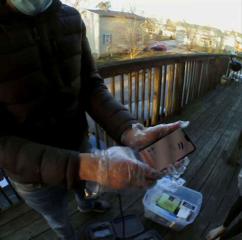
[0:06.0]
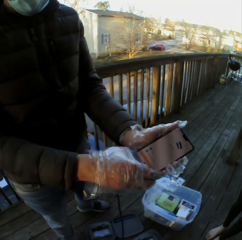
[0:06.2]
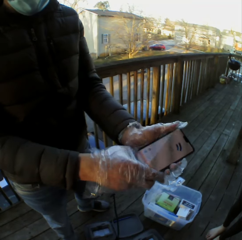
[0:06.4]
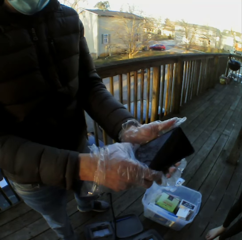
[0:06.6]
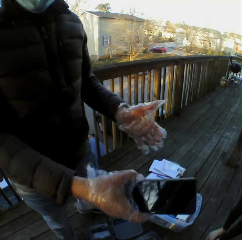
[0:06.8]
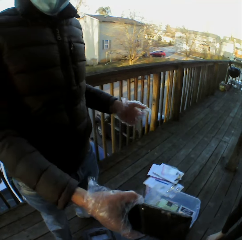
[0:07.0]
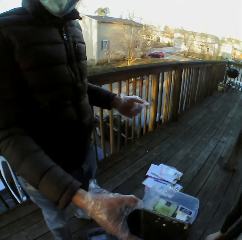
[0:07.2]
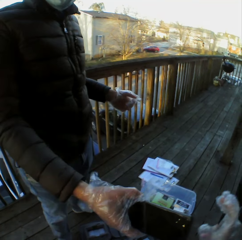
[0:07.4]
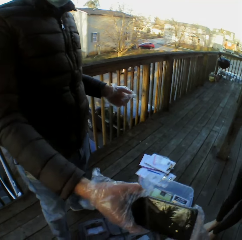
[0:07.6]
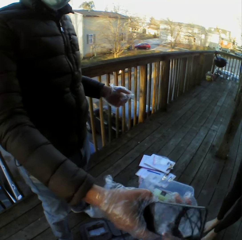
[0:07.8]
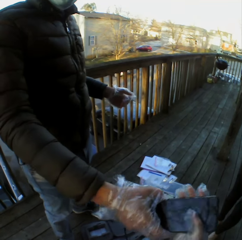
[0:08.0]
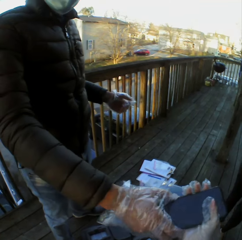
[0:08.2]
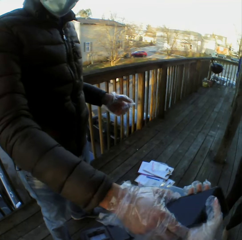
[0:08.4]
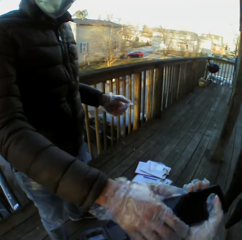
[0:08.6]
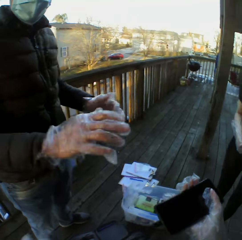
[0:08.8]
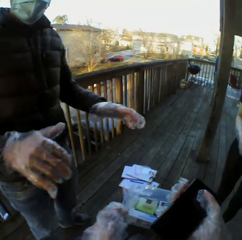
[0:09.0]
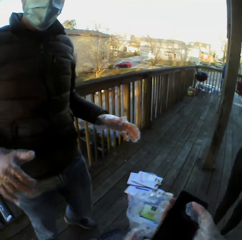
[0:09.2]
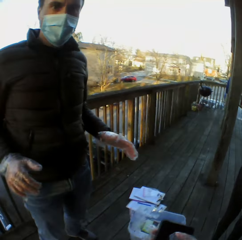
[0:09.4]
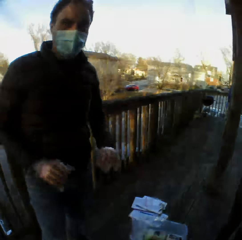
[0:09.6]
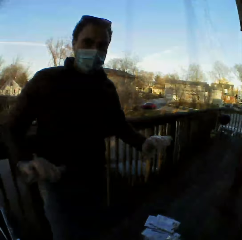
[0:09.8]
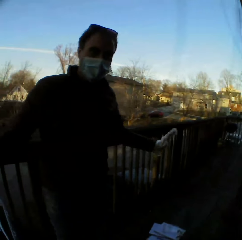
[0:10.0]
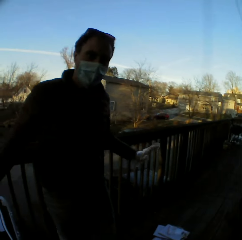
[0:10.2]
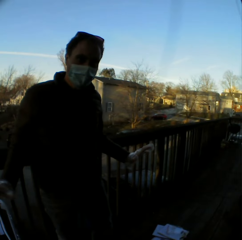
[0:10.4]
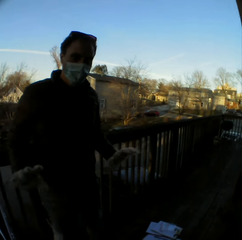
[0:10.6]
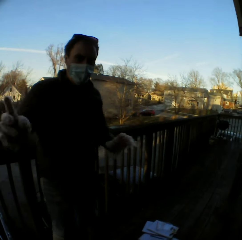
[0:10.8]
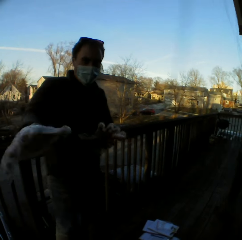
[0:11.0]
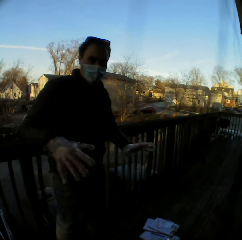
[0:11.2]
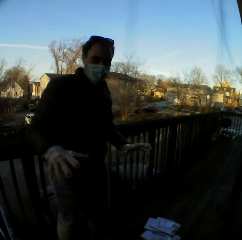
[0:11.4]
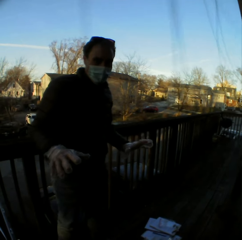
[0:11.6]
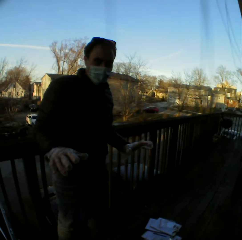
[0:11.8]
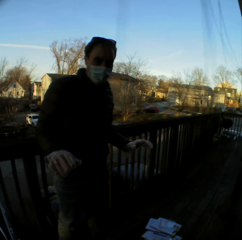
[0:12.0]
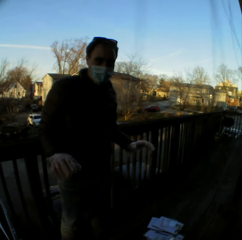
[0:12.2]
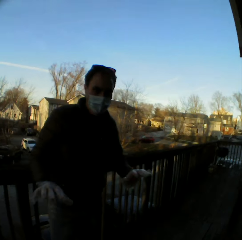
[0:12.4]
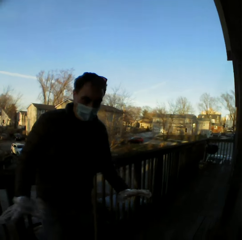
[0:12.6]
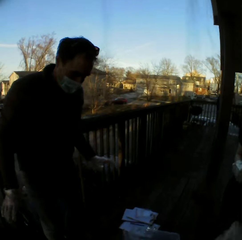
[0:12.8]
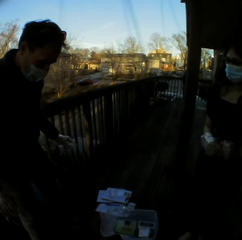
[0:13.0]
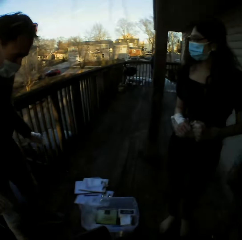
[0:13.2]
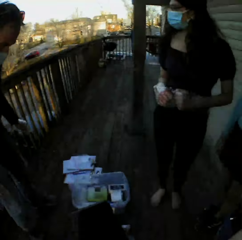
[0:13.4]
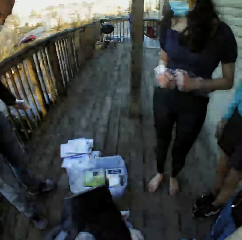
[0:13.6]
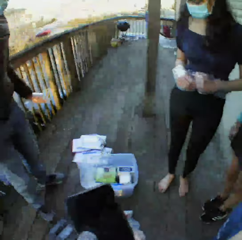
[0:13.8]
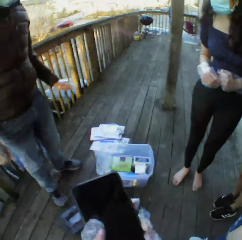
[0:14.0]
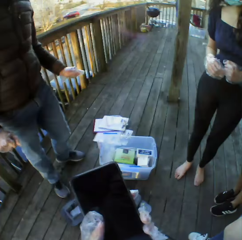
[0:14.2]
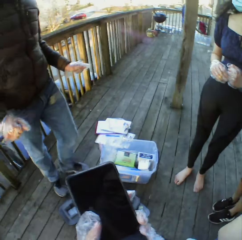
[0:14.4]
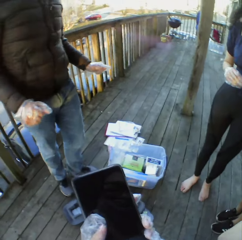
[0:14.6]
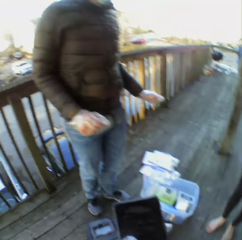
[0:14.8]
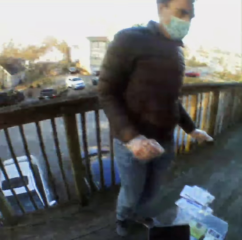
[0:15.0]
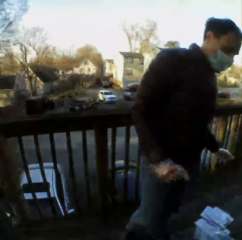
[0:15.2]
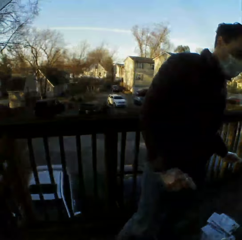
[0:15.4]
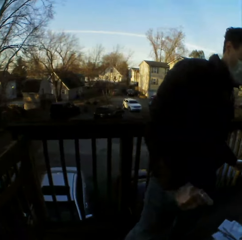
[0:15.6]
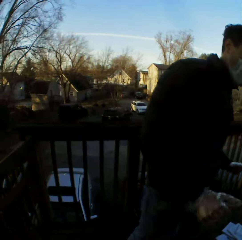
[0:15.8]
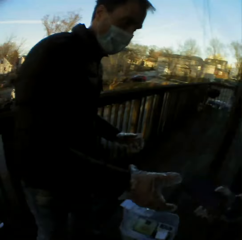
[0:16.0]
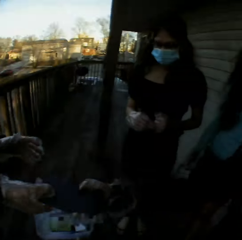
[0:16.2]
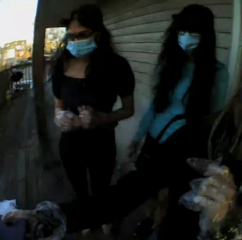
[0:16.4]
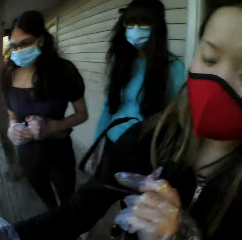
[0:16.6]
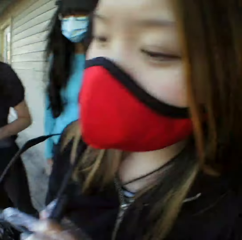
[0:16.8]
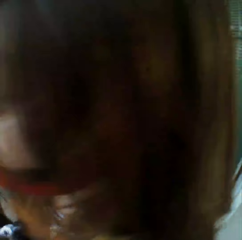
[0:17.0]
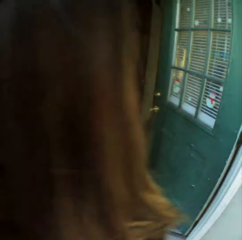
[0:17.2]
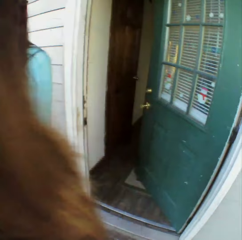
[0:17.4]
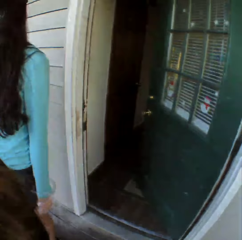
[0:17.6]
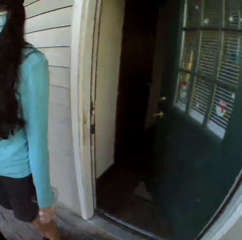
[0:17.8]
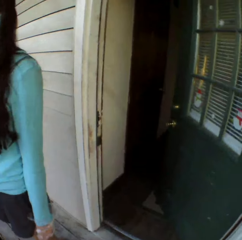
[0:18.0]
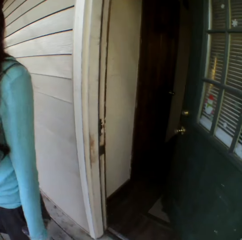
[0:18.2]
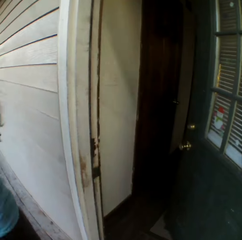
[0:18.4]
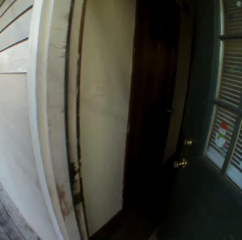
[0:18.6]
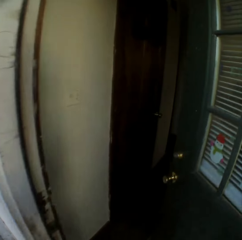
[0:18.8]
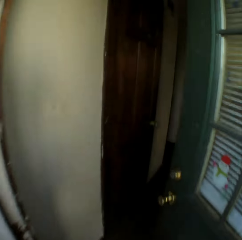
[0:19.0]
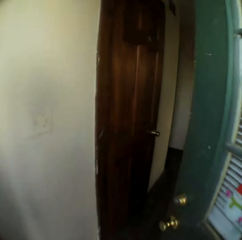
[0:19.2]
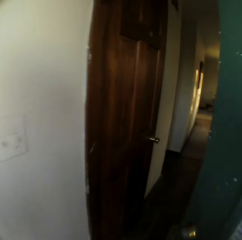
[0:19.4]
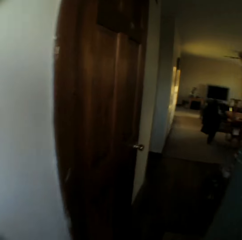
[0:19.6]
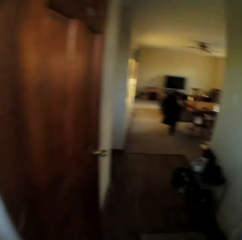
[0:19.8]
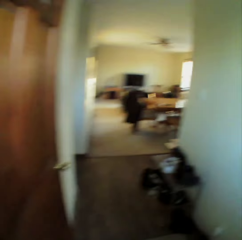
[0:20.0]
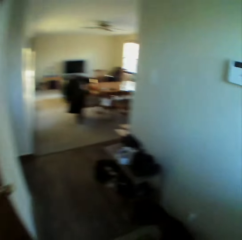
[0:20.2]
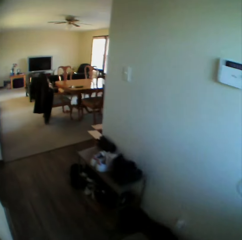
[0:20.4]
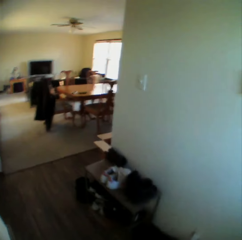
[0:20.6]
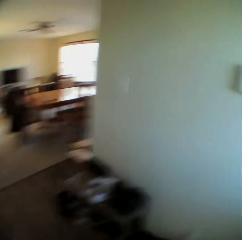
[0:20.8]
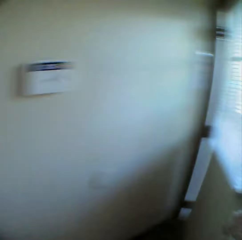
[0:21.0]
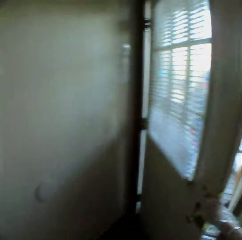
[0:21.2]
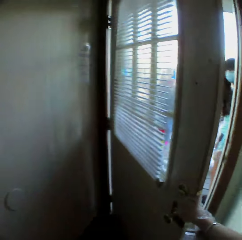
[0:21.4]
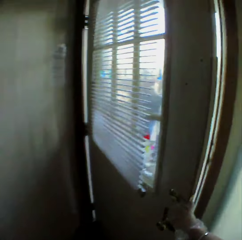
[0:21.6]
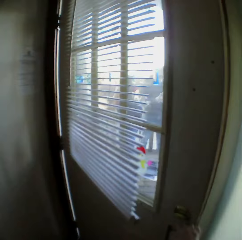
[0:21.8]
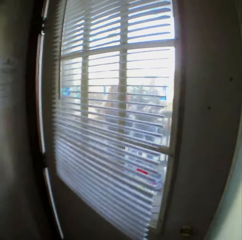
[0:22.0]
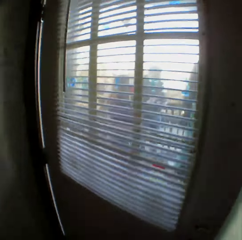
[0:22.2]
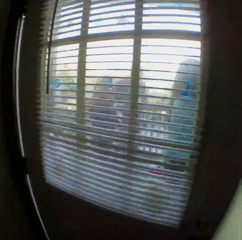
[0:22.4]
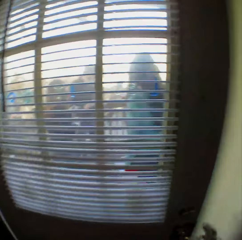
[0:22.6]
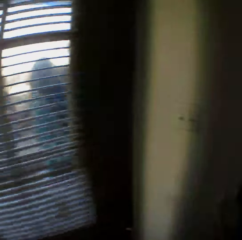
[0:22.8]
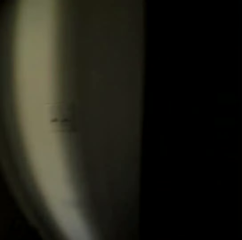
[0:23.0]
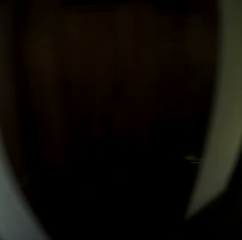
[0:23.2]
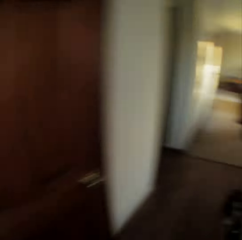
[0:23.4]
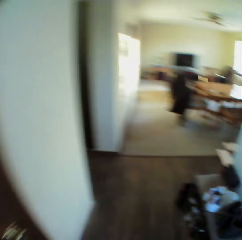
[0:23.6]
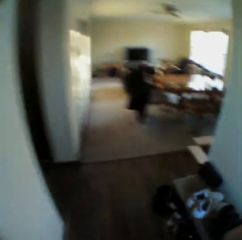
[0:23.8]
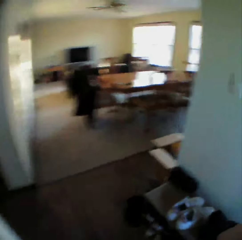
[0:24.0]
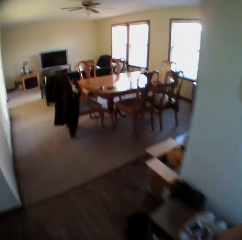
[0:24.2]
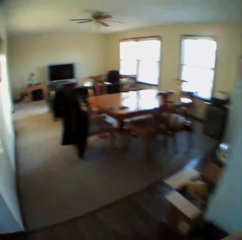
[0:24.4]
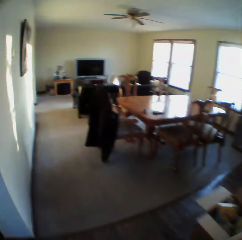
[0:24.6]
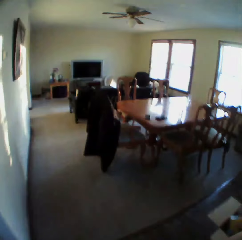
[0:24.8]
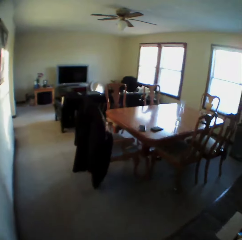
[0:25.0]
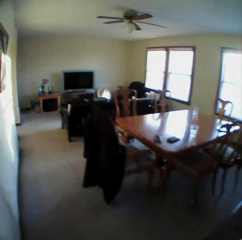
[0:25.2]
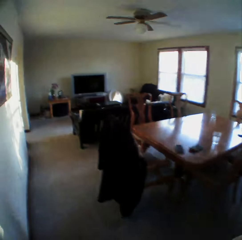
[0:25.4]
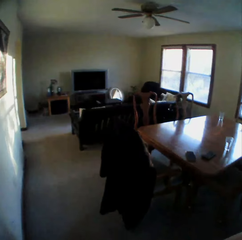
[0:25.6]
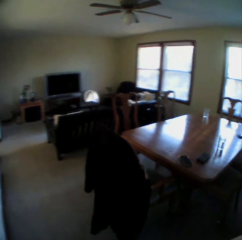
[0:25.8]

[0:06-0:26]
A male gives the camera wearer the phone. The camera wearer picks the phone from the male. They look around. They move around. They enter the house. They shut the door.

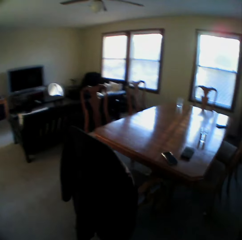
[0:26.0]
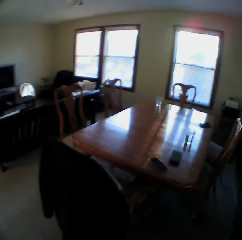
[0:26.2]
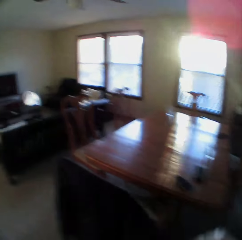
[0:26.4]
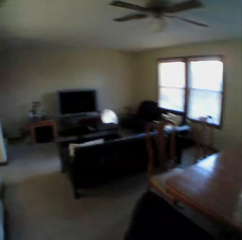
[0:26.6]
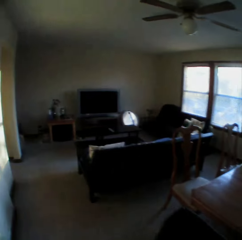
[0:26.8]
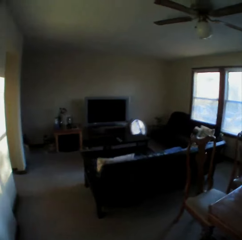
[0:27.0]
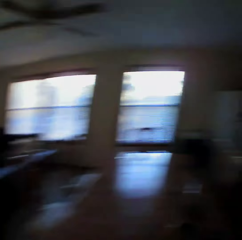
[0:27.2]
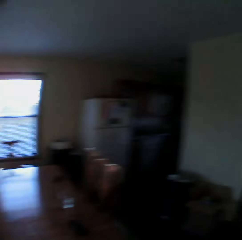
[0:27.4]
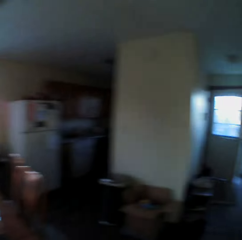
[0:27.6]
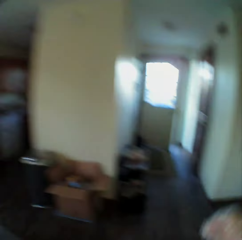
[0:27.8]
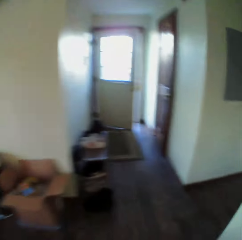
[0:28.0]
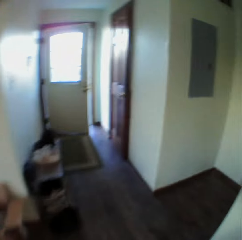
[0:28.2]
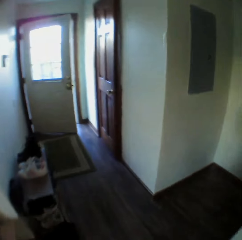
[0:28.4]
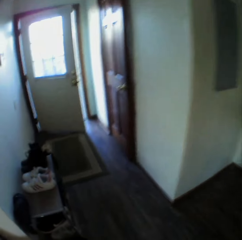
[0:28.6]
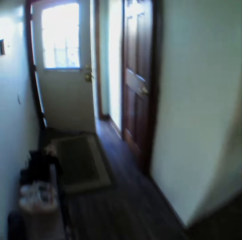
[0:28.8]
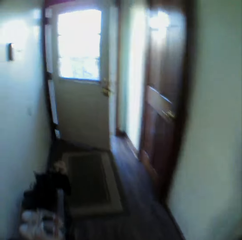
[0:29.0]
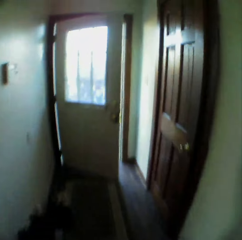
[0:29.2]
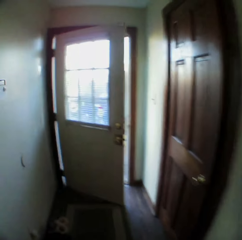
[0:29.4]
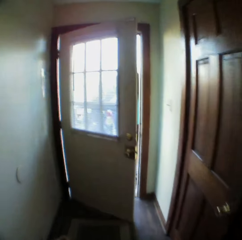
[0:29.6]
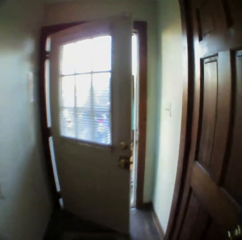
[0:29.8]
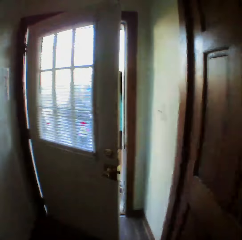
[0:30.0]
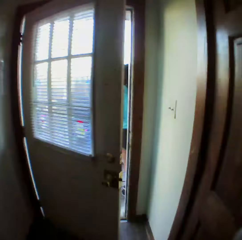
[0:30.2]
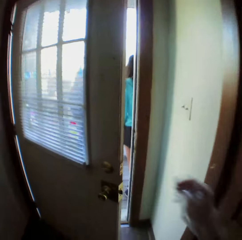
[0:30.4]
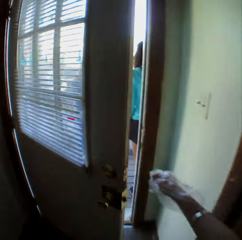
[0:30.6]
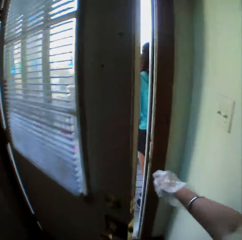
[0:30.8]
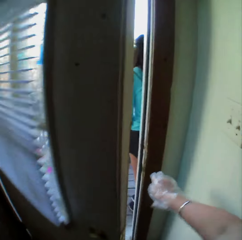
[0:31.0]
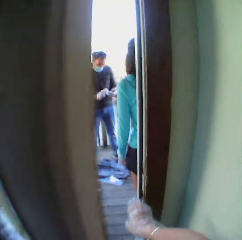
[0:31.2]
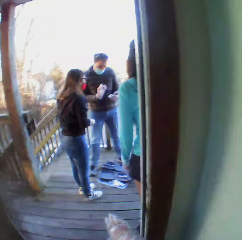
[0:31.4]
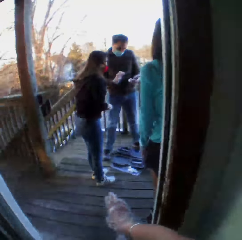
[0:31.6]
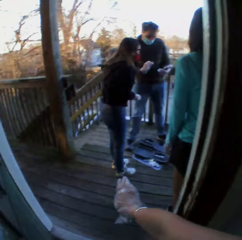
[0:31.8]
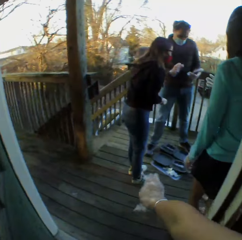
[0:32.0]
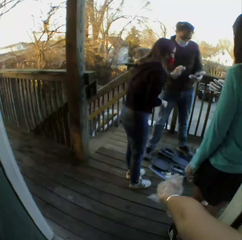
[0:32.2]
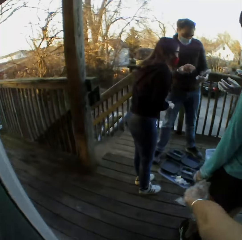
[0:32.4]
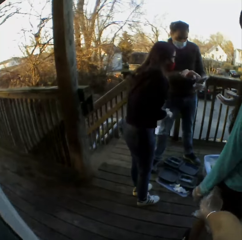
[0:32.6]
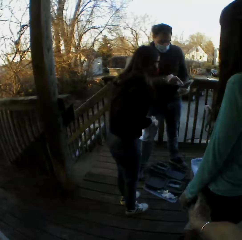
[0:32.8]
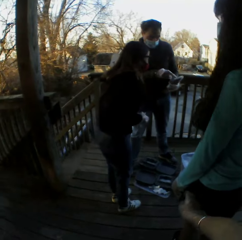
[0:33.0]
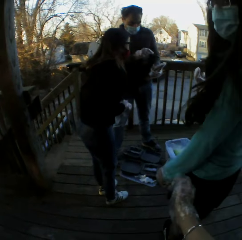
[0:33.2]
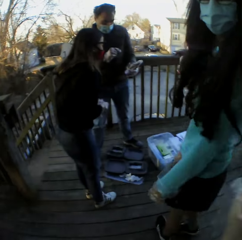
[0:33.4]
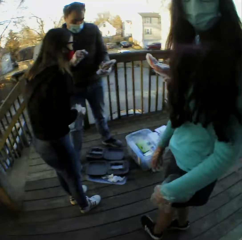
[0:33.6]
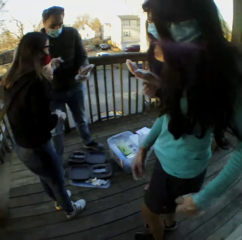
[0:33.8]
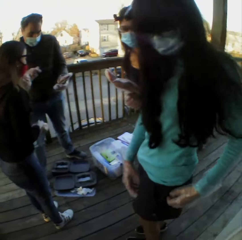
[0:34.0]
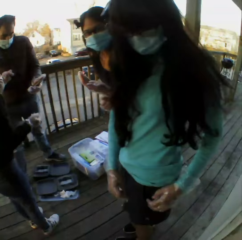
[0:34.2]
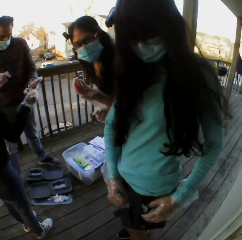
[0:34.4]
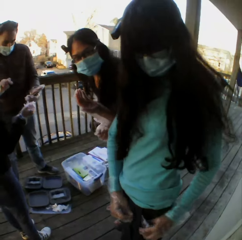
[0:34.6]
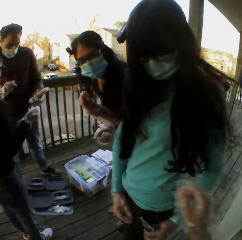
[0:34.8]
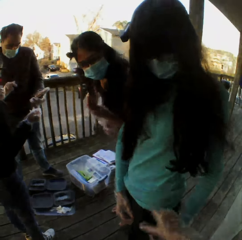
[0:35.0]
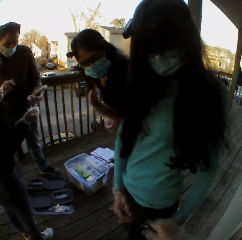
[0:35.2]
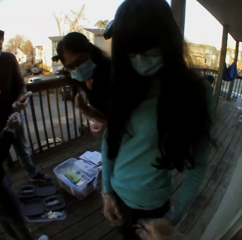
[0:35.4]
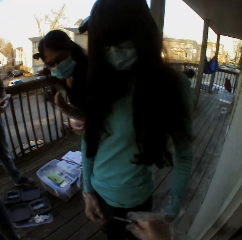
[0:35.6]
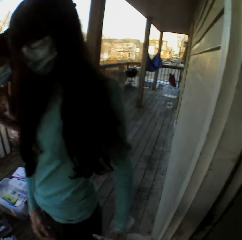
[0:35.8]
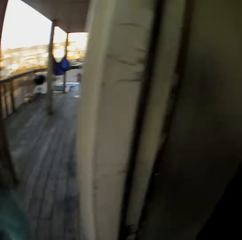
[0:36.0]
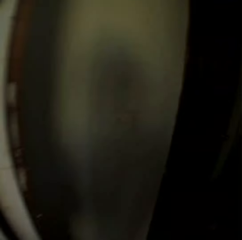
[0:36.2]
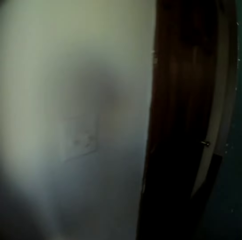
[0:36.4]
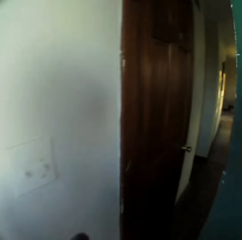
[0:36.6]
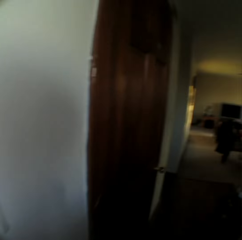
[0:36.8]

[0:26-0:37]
The camera wearer picks the phone from a female. They walk around.
